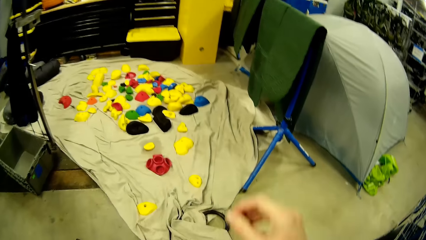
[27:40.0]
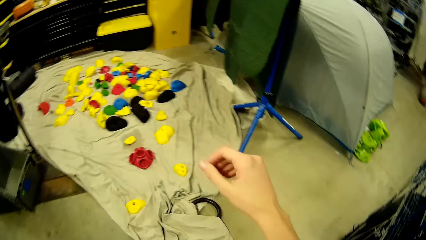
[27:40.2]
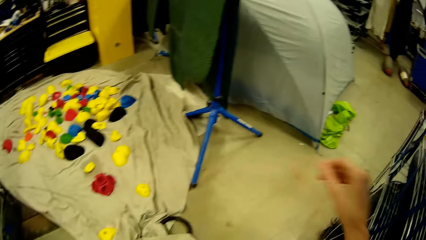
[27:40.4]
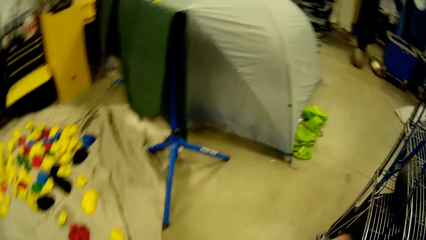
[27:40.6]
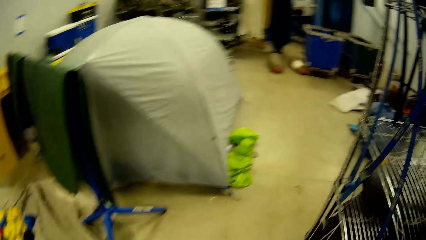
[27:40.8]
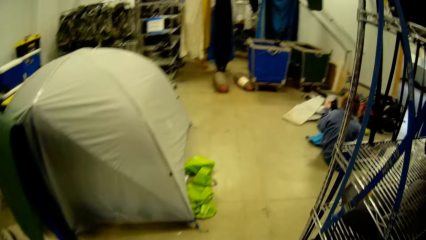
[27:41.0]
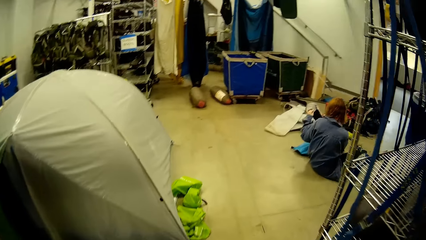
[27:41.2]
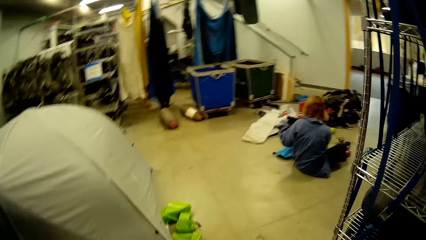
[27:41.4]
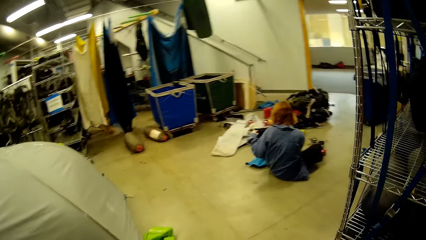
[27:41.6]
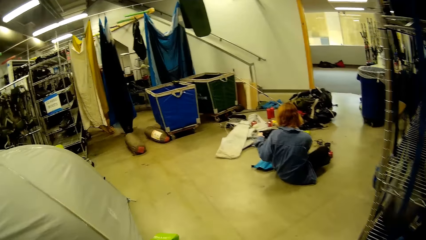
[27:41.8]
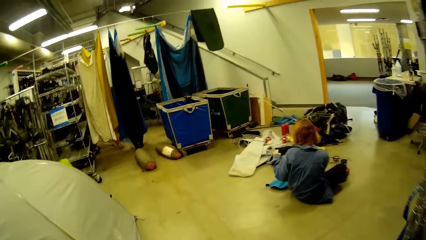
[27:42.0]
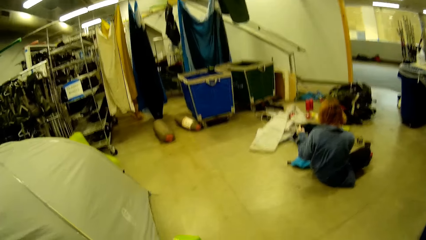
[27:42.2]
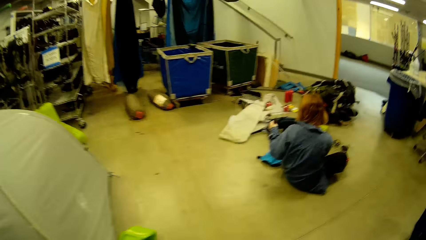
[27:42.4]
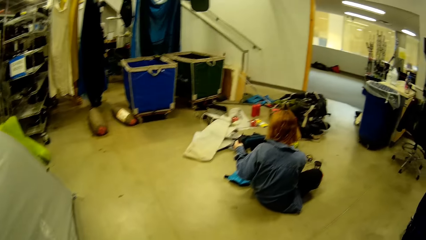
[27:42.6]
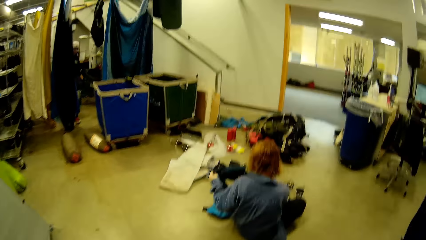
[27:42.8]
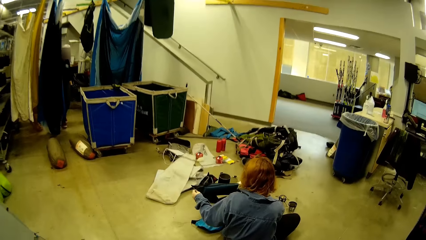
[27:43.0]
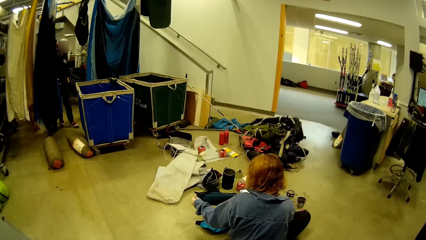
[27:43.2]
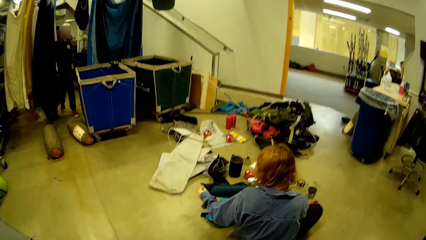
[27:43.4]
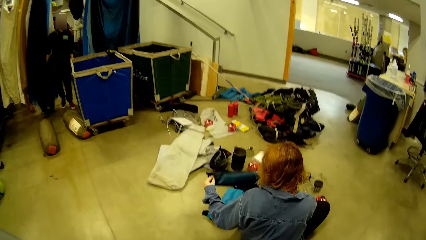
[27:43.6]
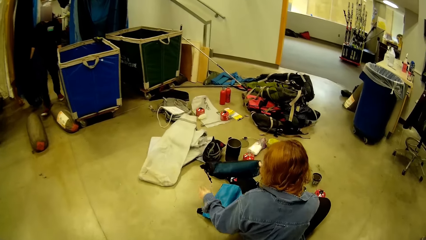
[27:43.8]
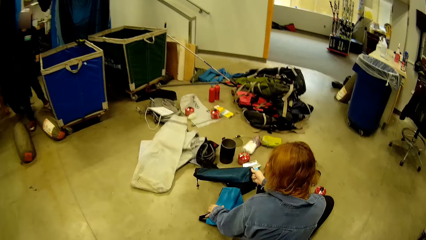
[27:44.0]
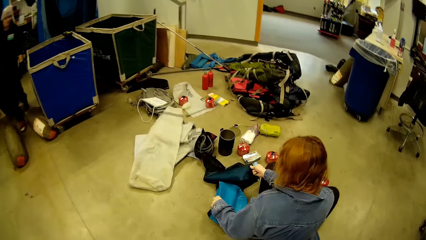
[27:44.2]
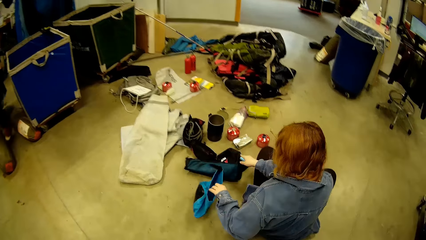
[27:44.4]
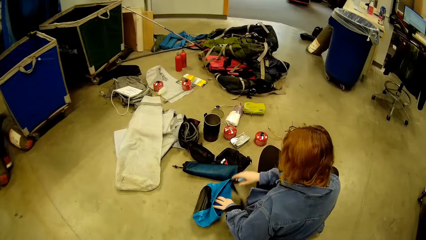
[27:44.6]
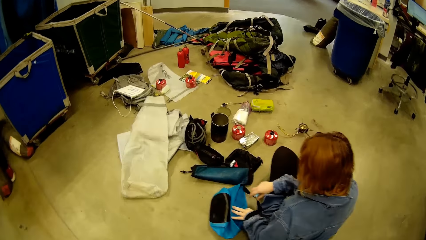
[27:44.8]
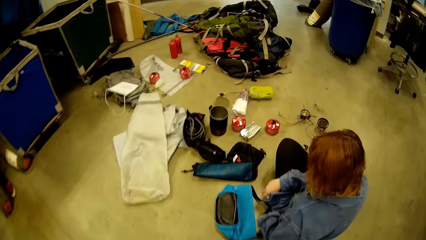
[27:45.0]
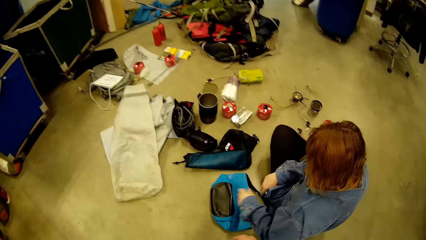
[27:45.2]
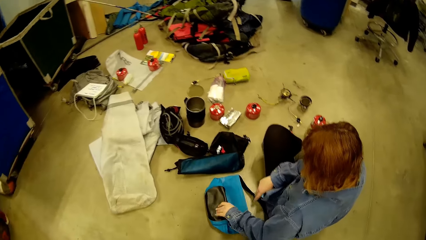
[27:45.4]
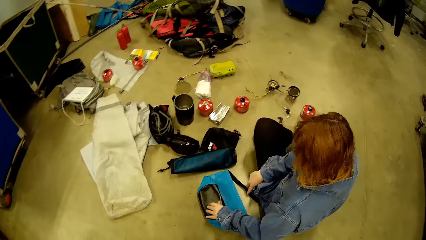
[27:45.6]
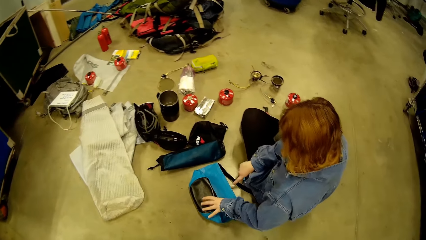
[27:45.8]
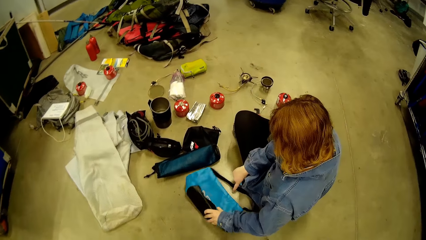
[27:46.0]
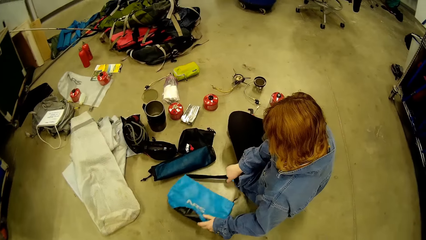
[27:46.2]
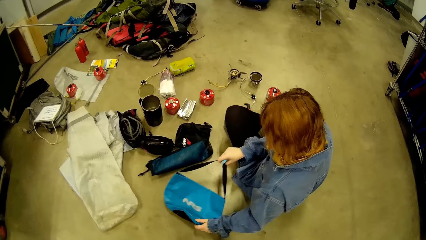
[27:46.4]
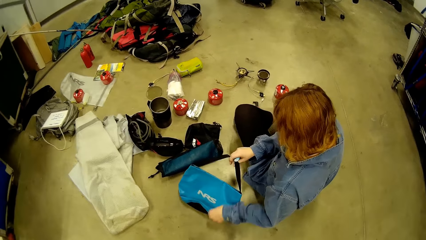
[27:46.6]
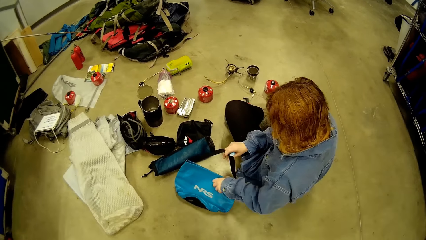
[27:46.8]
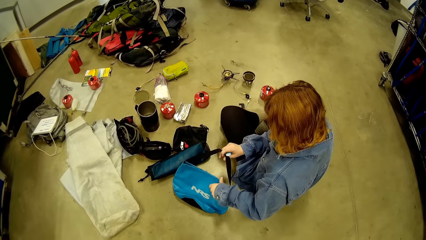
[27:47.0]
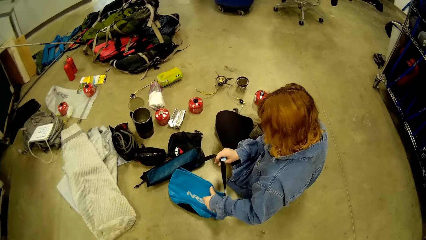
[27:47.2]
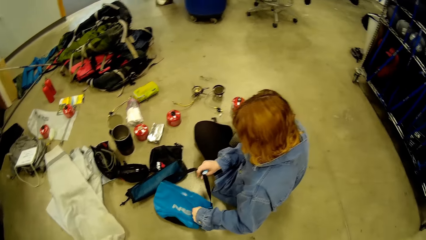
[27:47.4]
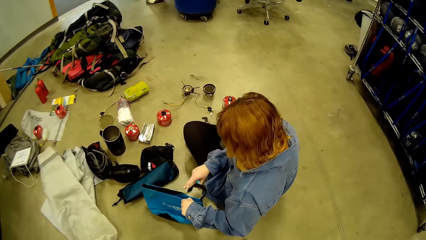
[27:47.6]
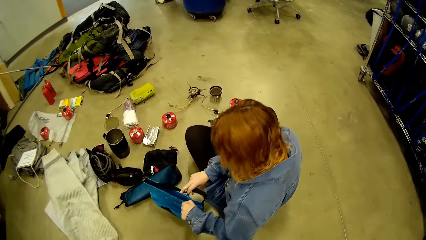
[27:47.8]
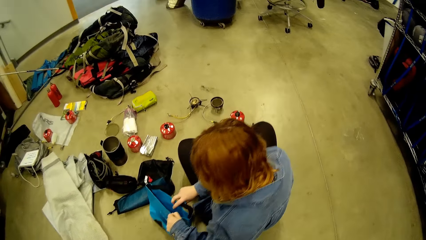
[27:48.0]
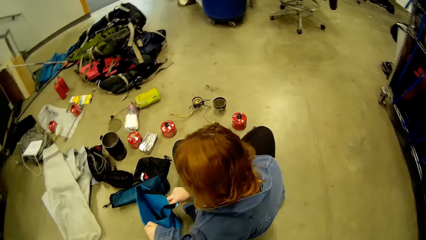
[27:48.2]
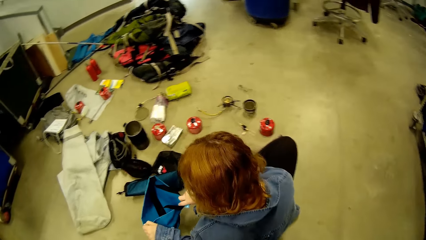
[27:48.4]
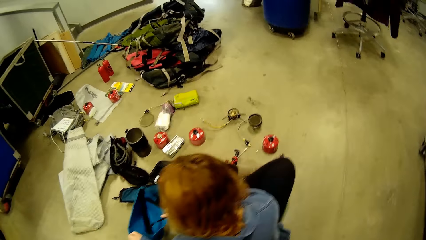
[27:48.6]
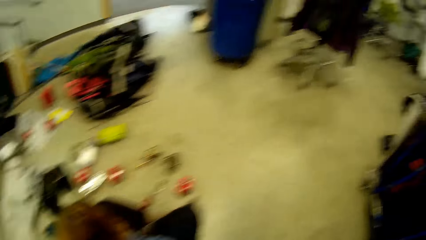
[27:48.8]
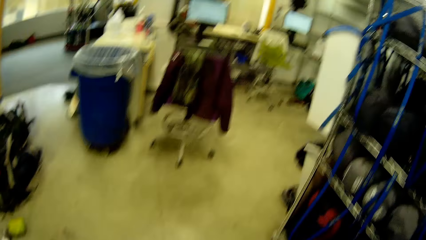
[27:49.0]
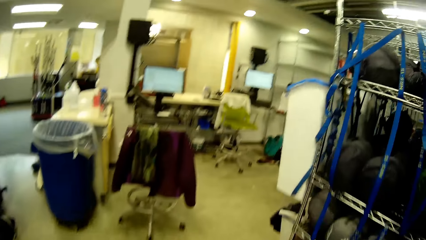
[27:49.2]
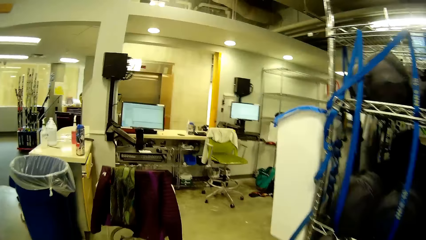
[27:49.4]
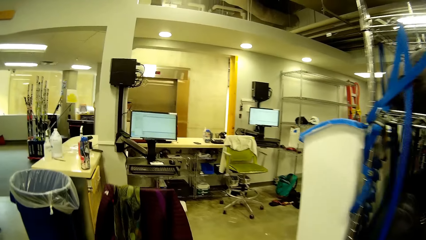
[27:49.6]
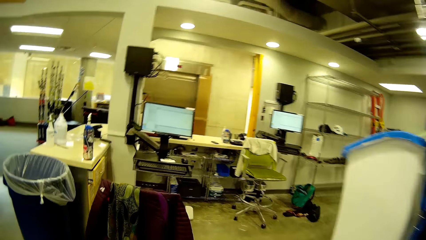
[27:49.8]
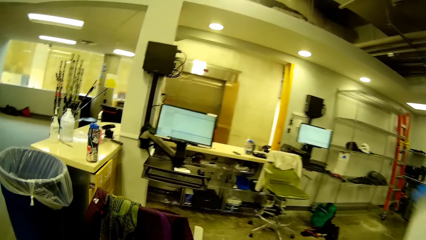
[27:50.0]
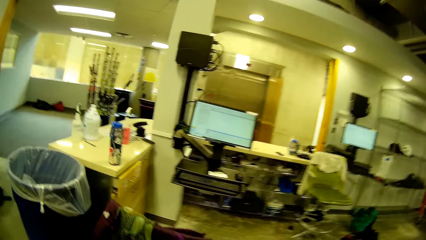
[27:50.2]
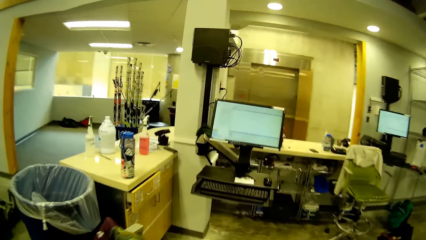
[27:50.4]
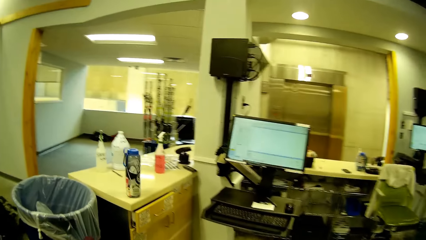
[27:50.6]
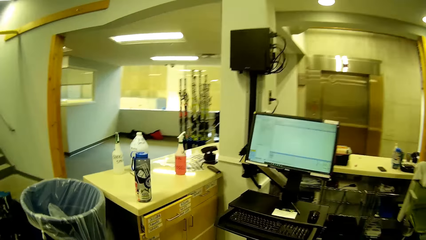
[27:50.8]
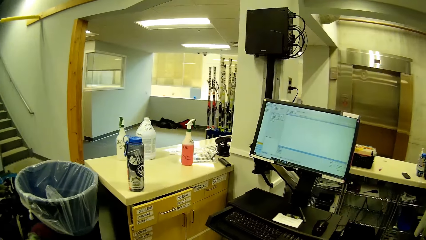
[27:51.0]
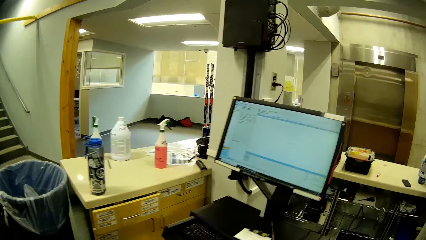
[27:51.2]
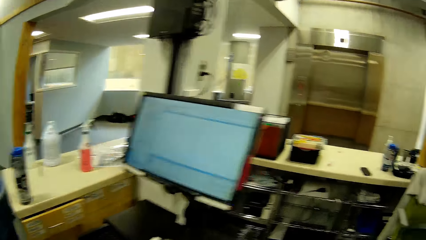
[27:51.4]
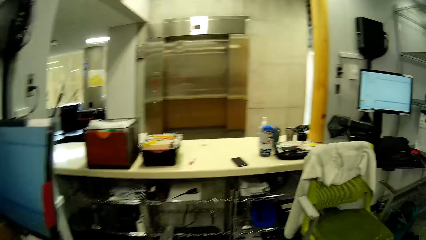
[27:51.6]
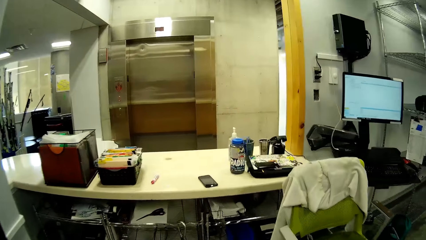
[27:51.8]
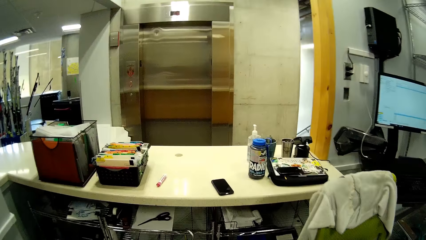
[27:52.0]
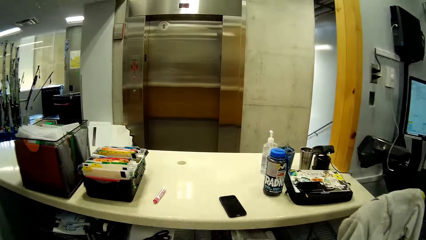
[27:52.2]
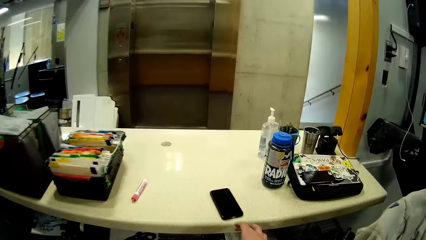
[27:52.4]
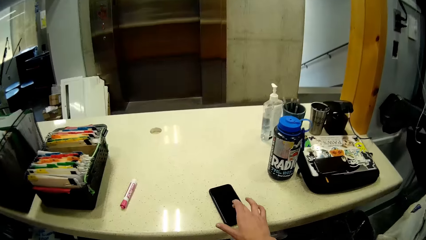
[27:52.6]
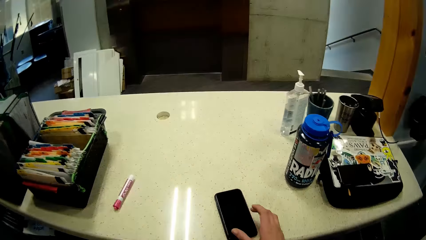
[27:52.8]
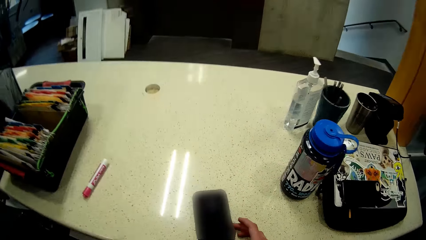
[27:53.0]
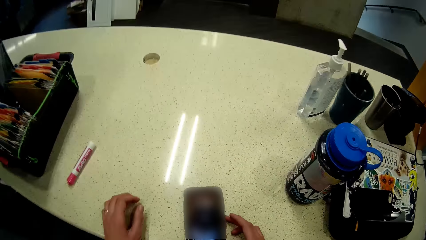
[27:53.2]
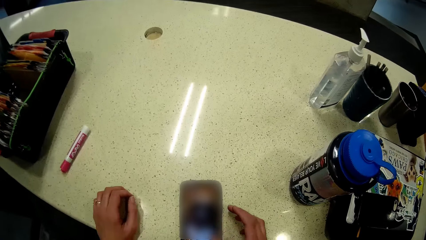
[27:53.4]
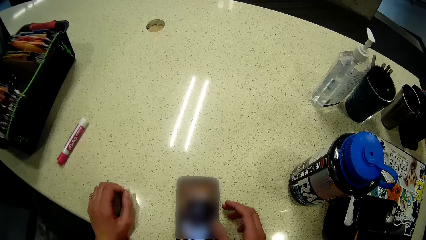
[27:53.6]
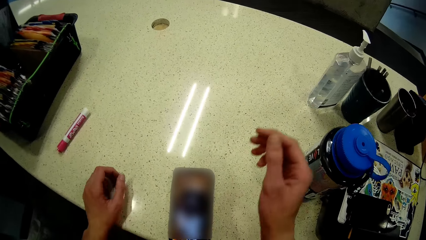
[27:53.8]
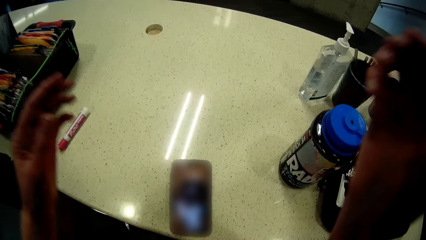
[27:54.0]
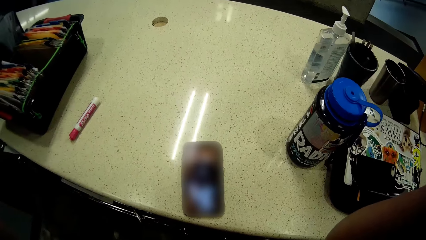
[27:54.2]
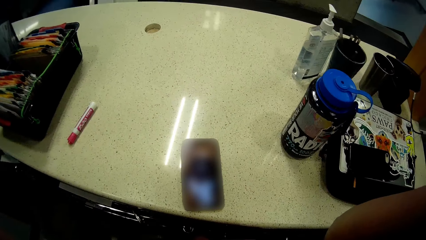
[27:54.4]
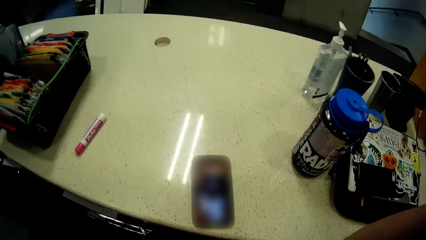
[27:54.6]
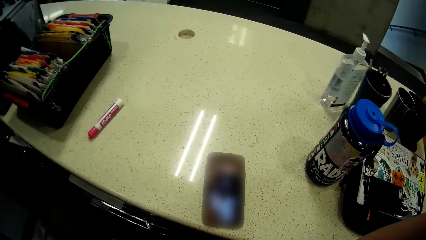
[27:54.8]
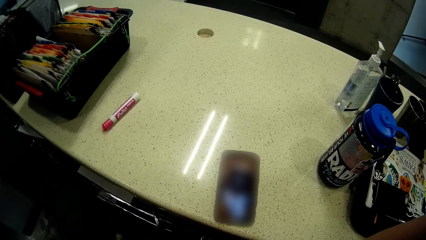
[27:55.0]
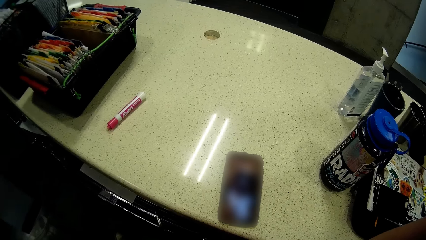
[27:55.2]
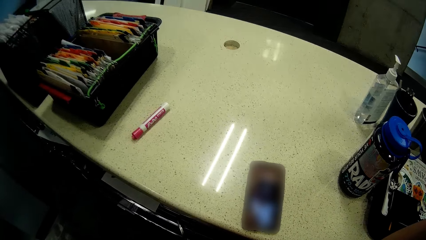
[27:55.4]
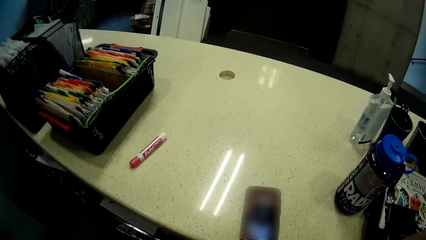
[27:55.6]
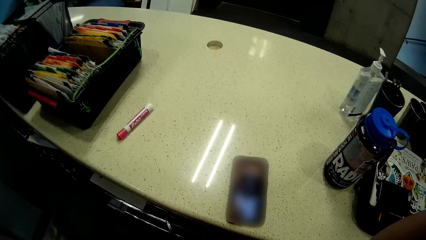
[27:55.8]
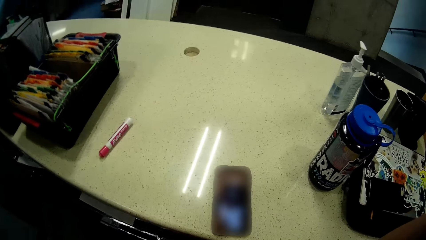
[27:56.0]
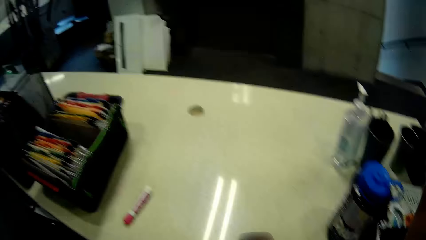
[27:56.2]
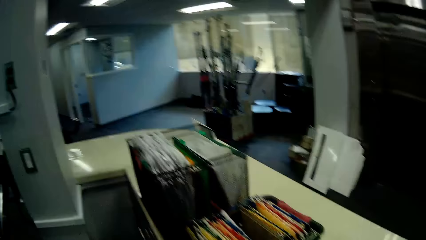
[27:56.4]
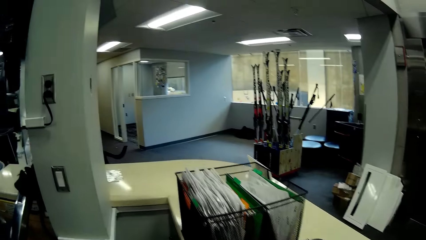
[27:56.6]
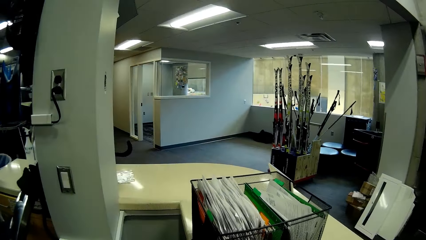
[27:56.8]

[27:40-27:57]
The camera wearer walks towards the woman. The woman holds the paper bag. The woman adjusts the bag on the floor. The camera wearer walks towards a counter. She touches a phone on the counter. She holds the phone. She raises her hand to her head.
